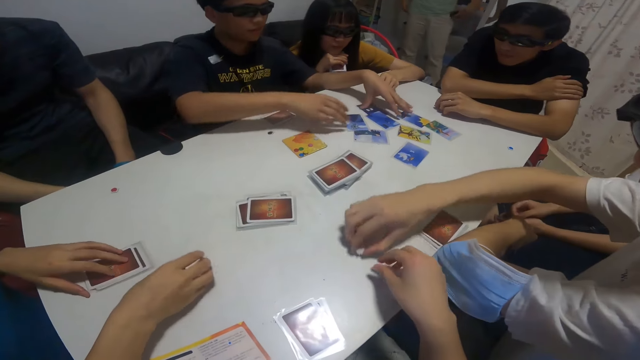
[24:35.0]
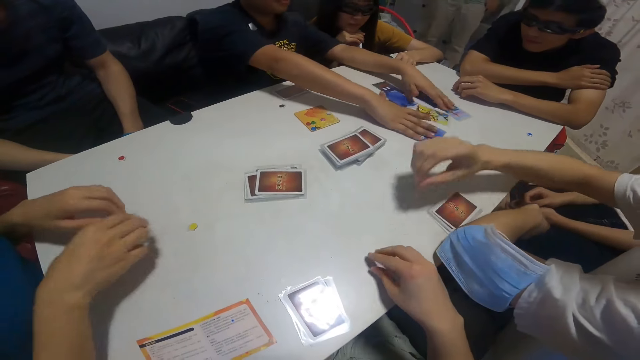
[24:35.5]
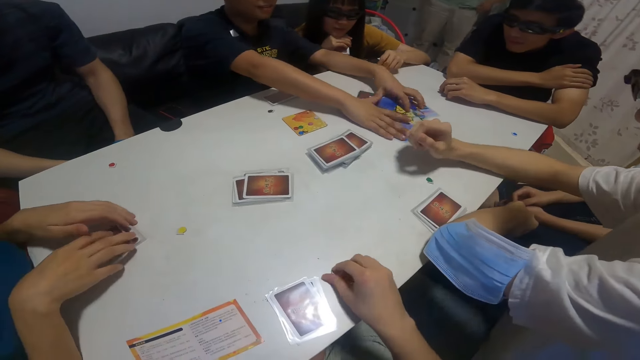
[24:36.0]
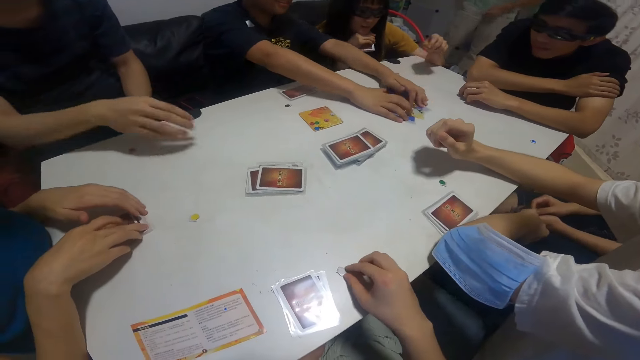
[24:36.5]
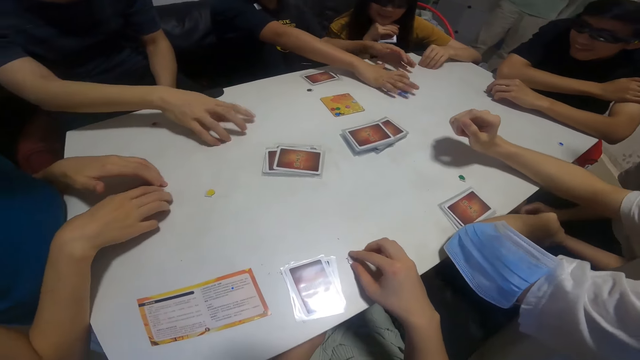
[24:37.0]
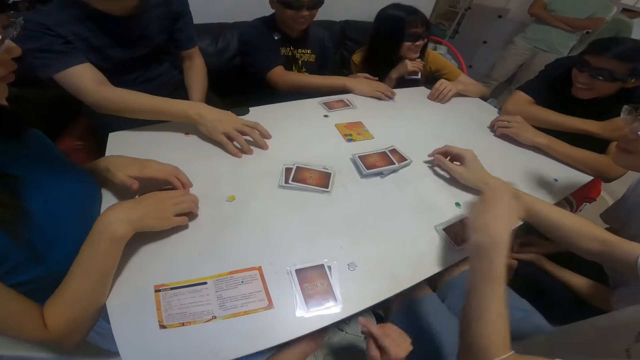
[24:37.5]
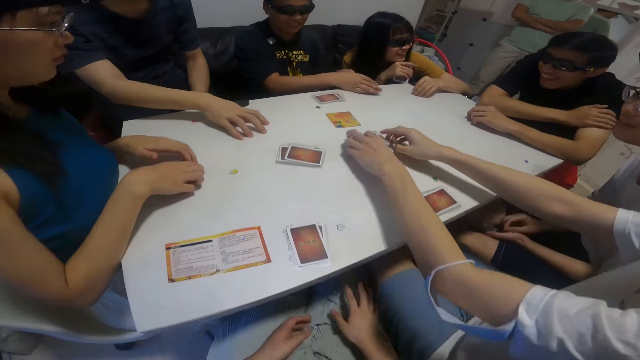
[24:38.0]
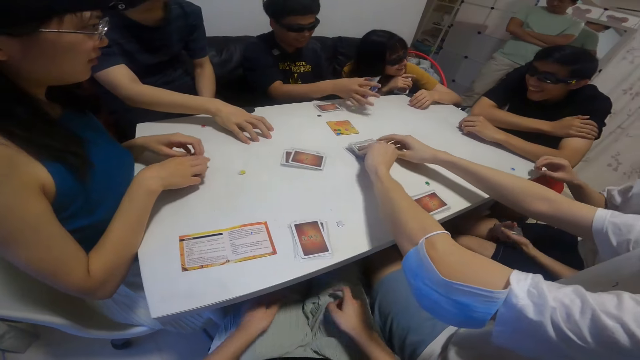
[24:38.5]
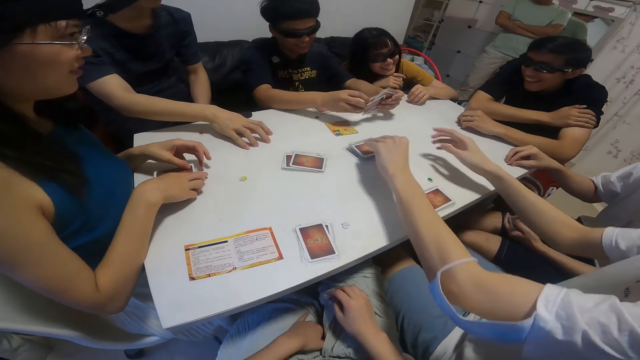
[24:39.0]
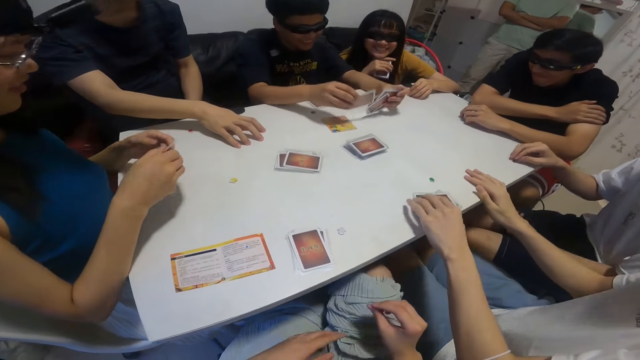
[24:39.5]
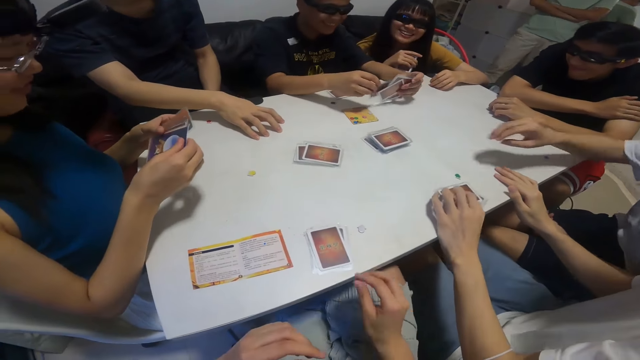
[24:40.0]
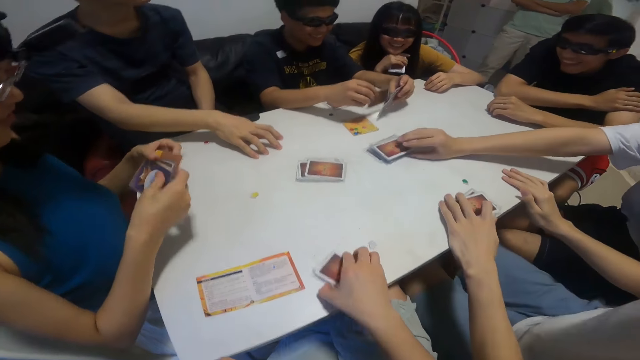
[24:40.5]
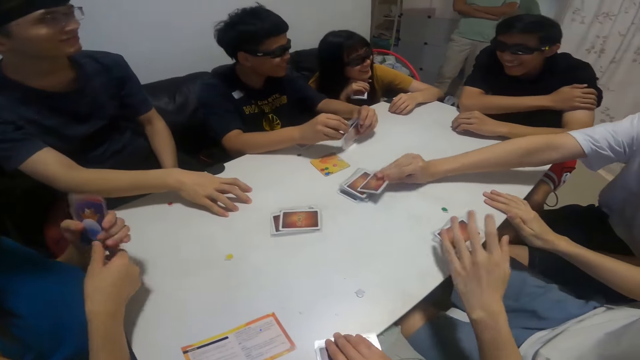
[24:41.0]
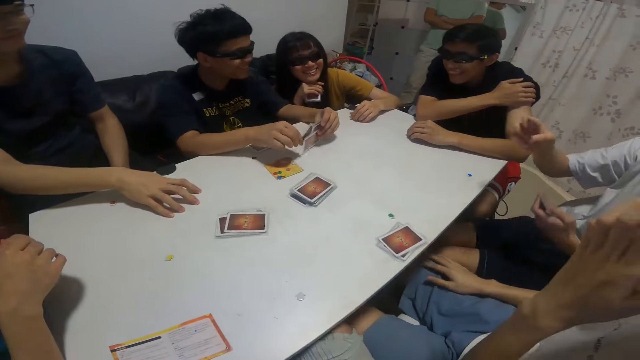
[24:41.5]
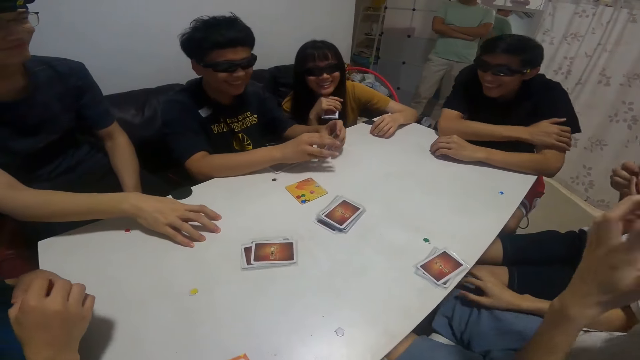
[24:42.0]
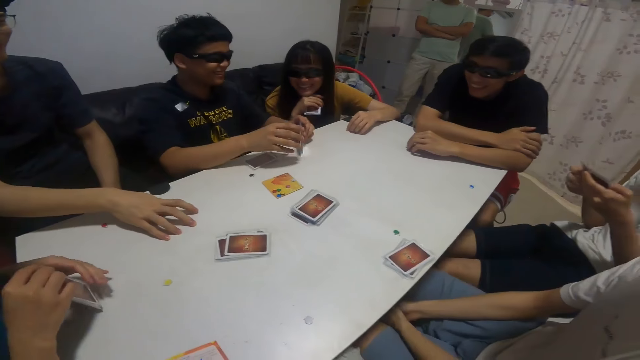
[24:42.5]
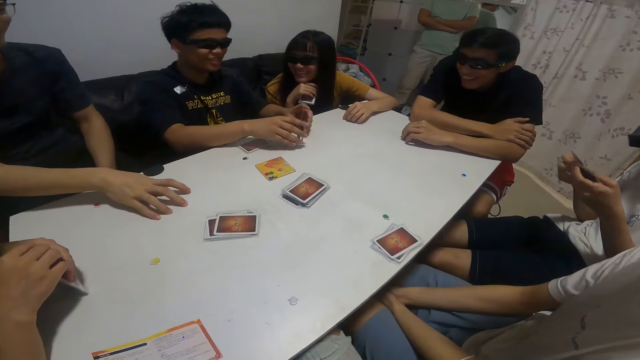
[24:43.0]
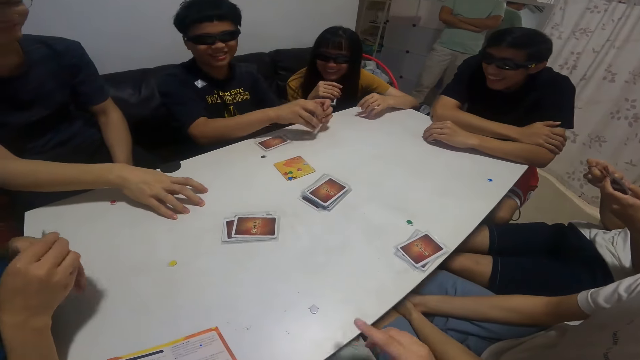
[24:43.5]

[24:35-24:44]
A boy moves a pebble around the table with his right hand. Another boy packs cards from the table with his hands. A person takes the cards in the middle of the table. Another person takes the cards on the table. The first boy picks up a card from the deck of cards on the table with his left hand. A third boy picks up a card from the deck of cards on the table with his right hand. The second boy shuffles the cards in his hands.

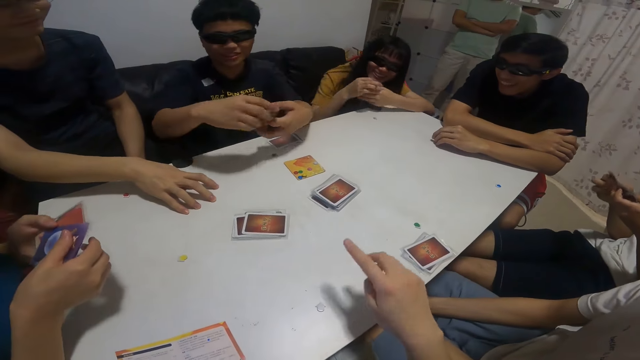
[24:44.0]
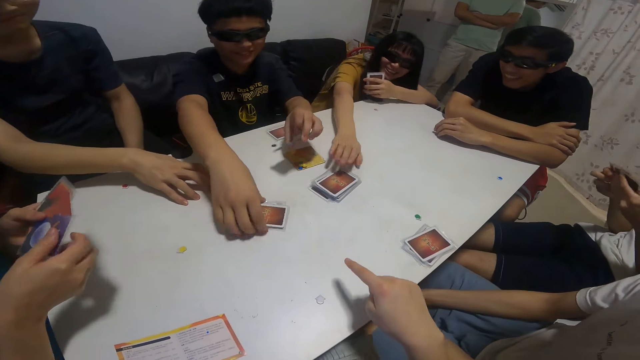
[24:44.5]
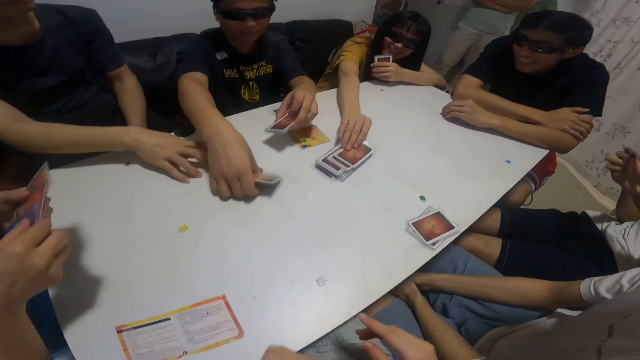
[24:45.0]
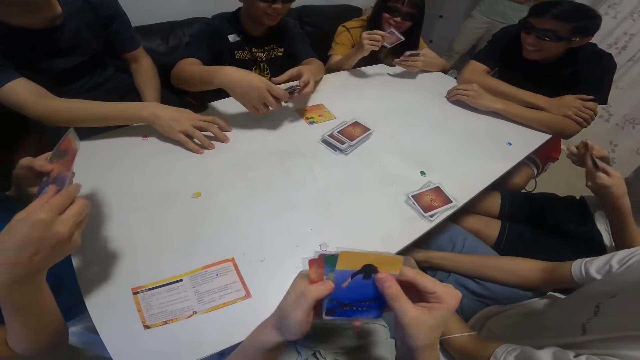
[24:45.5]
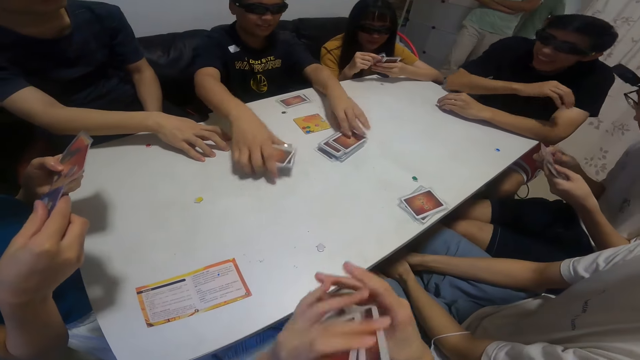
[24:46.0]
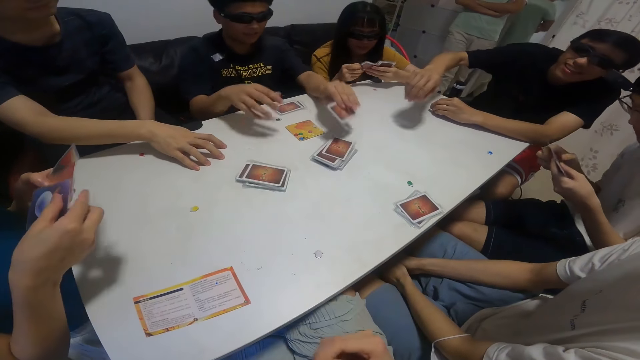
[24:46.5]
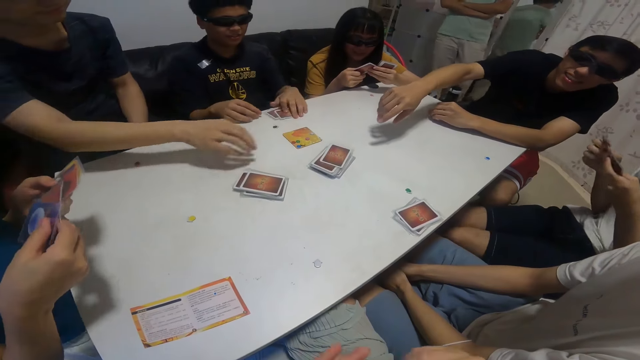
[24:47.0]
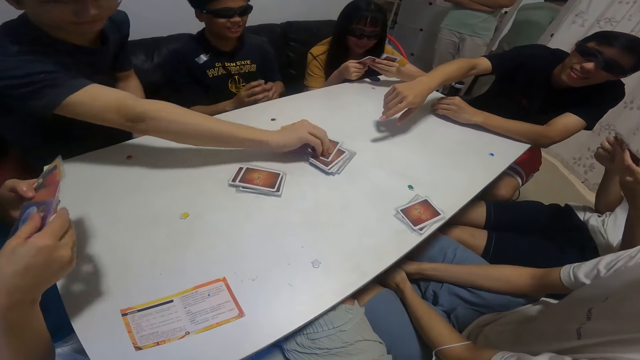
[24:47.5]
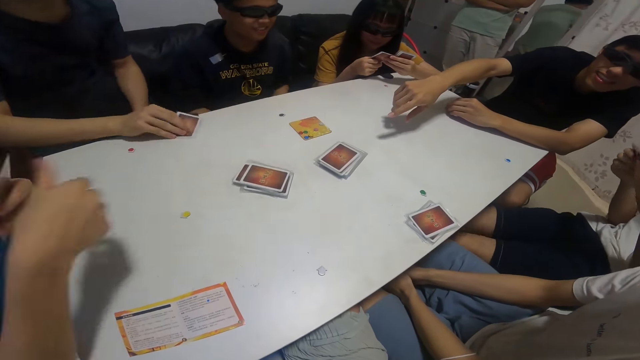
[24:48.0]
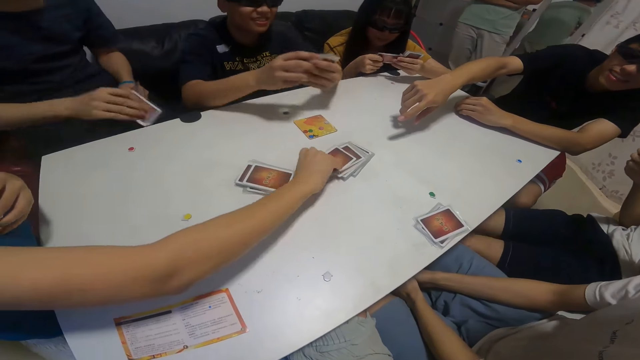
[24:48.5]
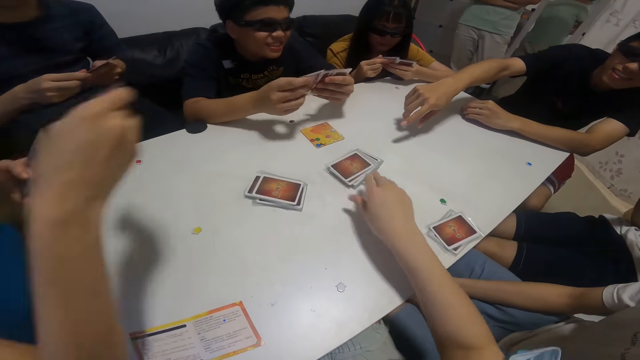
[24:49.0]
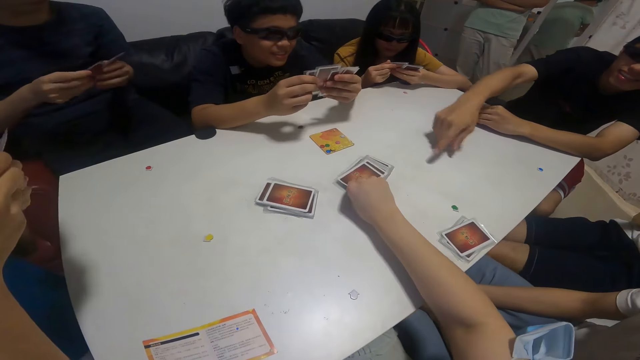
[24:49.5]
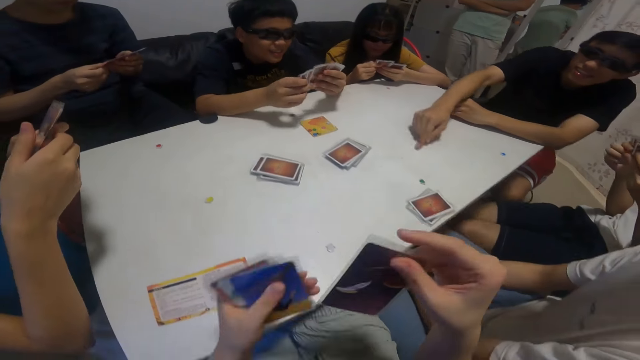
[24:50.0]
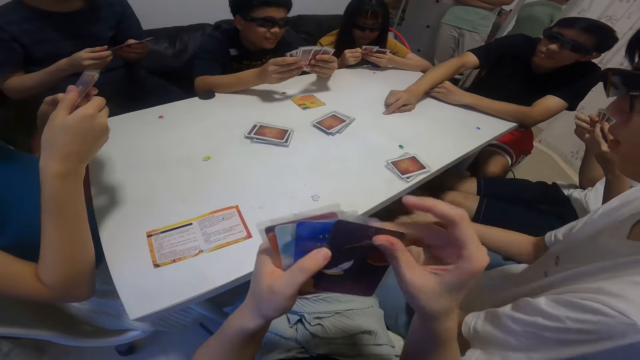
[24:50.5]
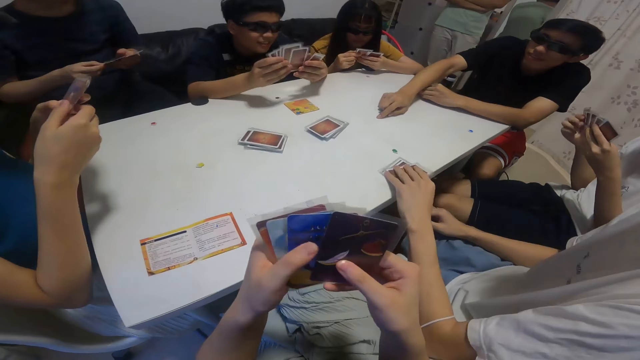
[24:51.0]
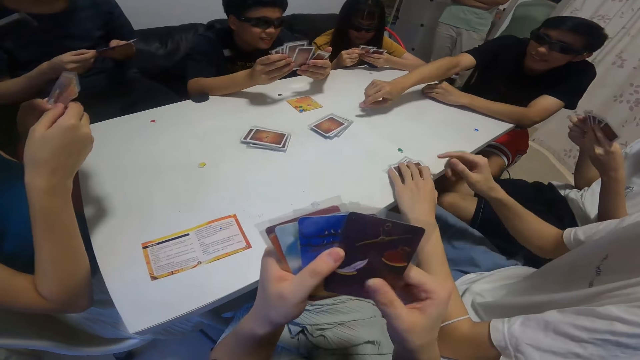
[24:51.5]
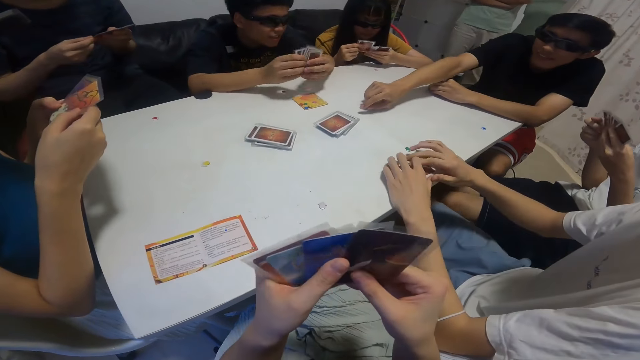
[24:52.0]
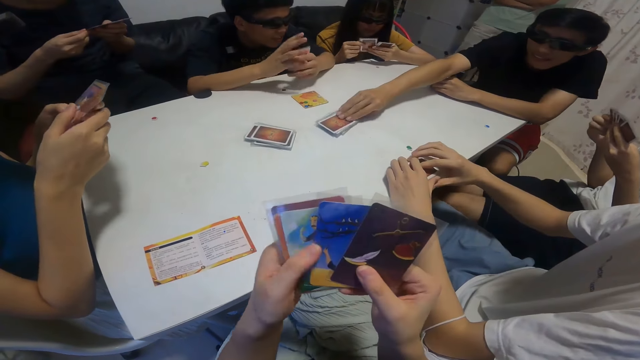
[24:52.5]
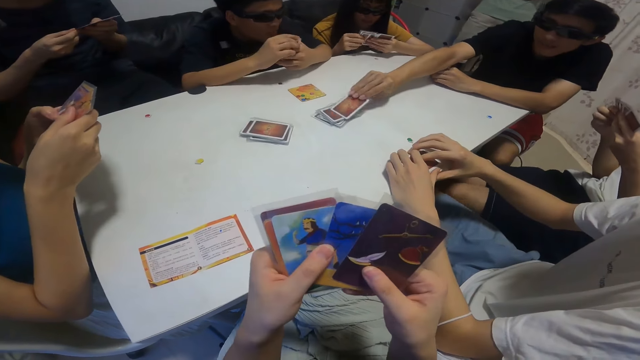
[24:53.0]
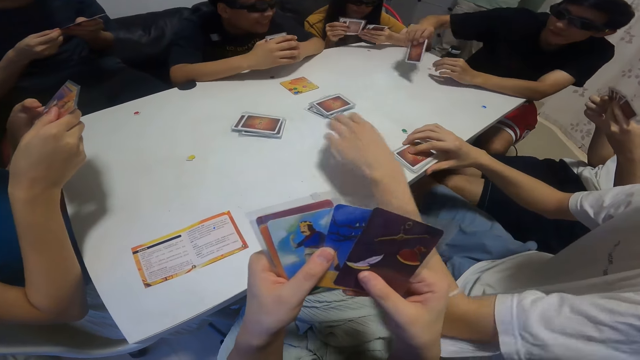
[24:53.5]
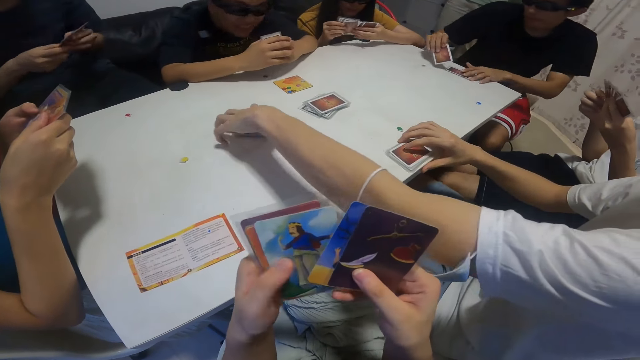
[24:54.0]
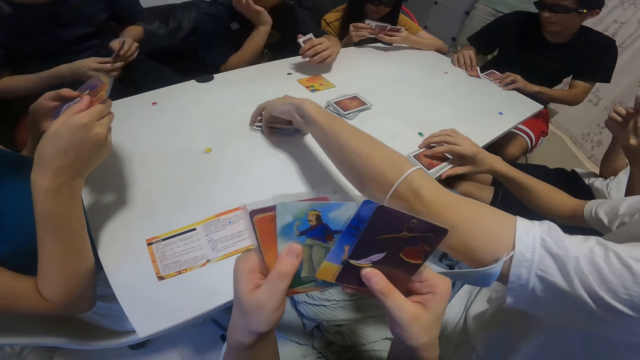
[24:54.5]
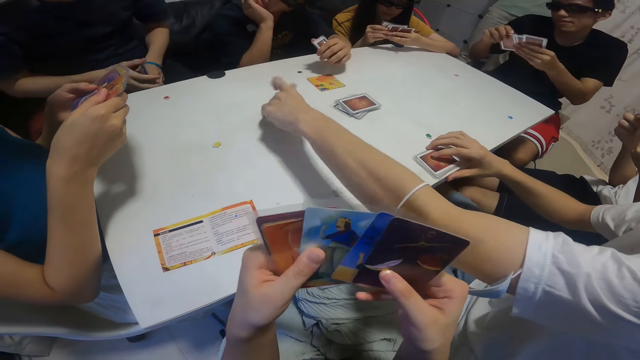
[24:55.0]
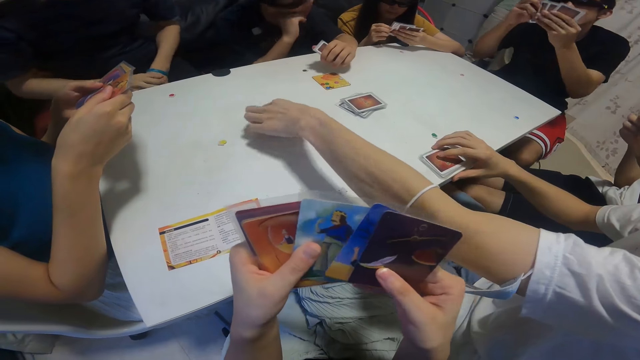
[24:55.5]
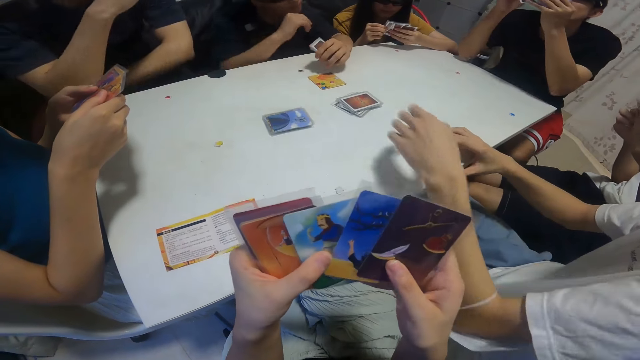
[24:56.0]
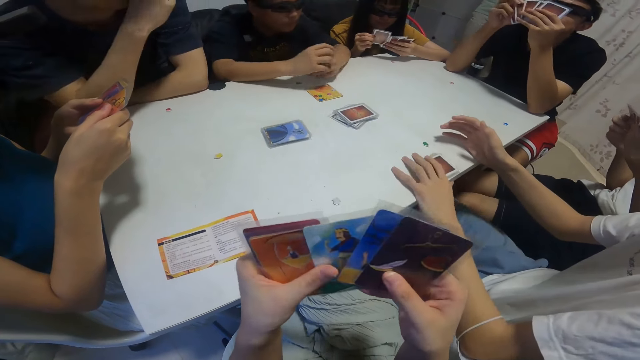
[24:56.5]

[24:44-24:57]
A boy picks up cards from the table with his right hand. A girl picks up a card from the deck of cards on the table with her right hand. The boy drops the cards in his right hand on the table and picks up a card from the deck of cards on the table with his left hand. Another boy picks up a card from the deck of cards on the table with his right hand. Another girl picks up a card from the deck of cards on the table with her right hand. The camera wearer picks up a card from the deck of cards on the table with her right hand. The first boy flips through cards in his left hand with his right hand. The first girl flips through cards in her left hand with her right hand. A third boy picks up a card from the deck of cards on the table with his right hand. The camera wearer flips through cards in her left hand with her right hand. A fourth boy flips cards on the table with his left hand.
